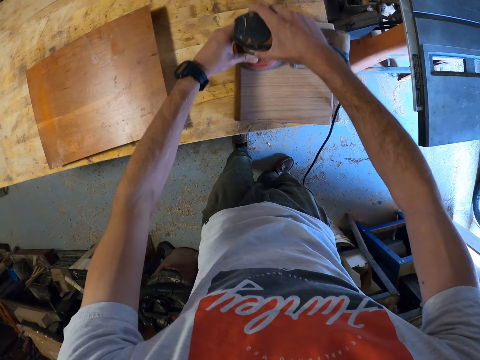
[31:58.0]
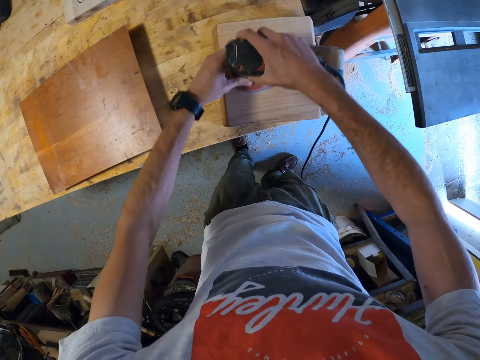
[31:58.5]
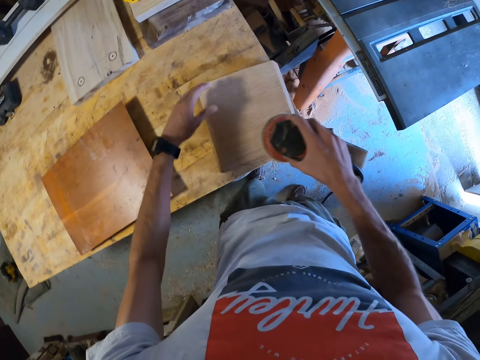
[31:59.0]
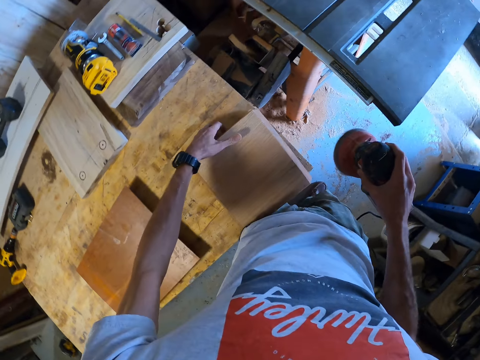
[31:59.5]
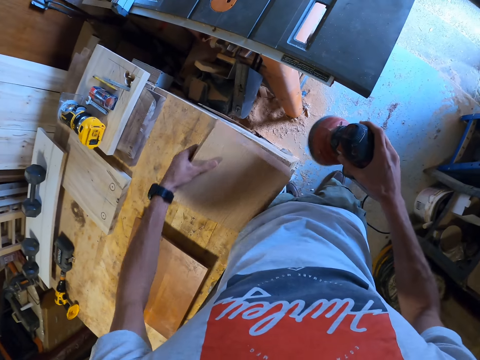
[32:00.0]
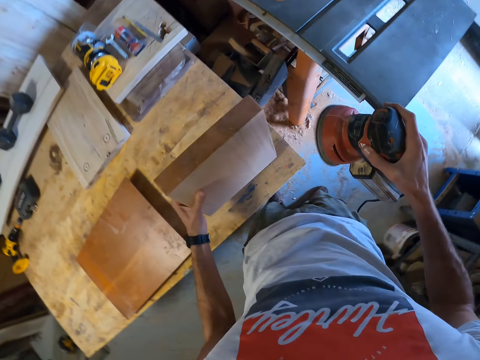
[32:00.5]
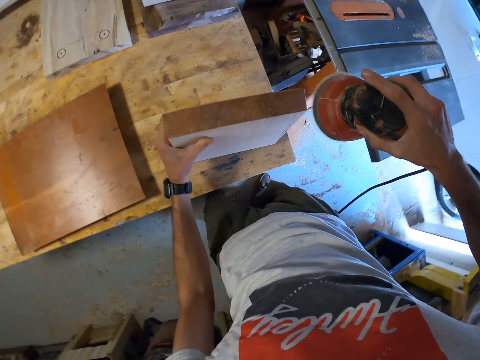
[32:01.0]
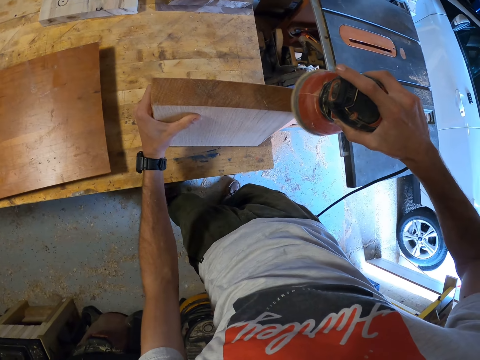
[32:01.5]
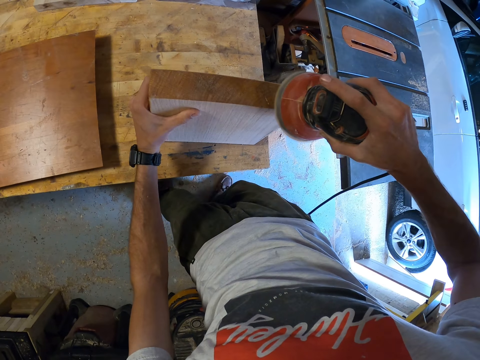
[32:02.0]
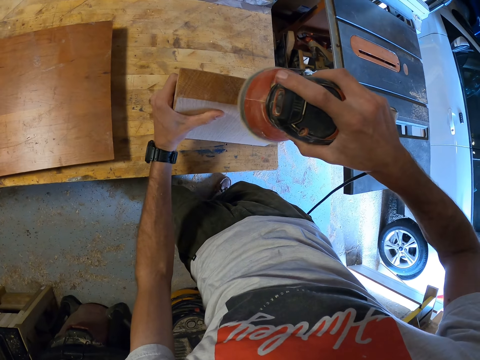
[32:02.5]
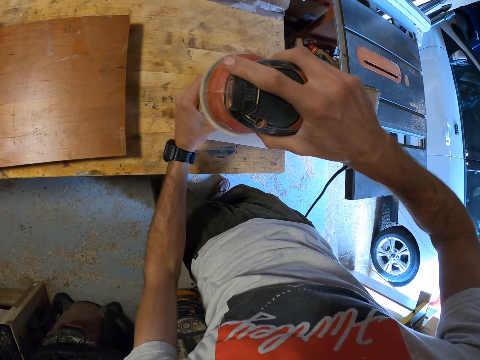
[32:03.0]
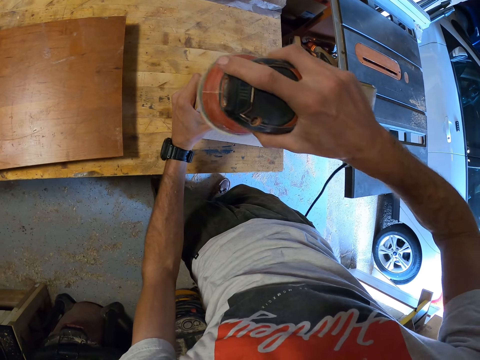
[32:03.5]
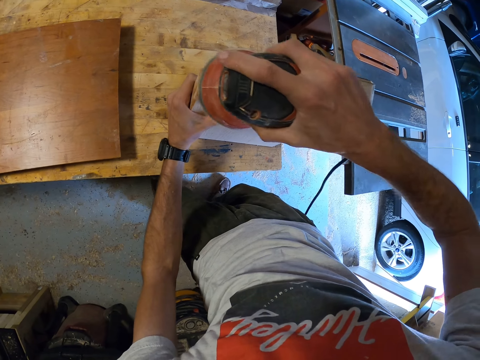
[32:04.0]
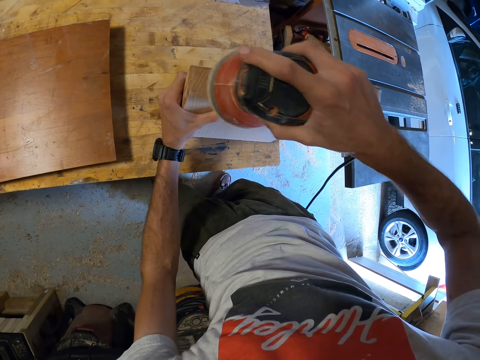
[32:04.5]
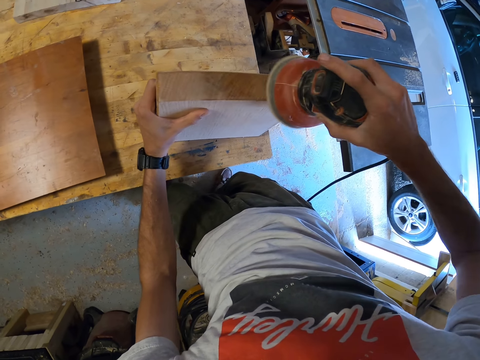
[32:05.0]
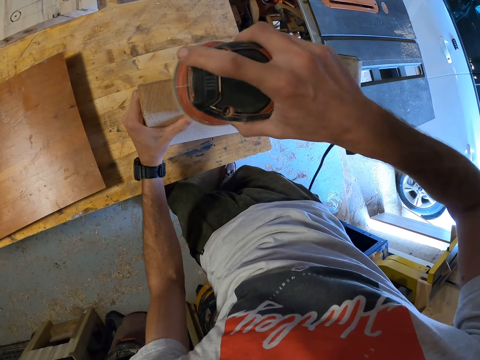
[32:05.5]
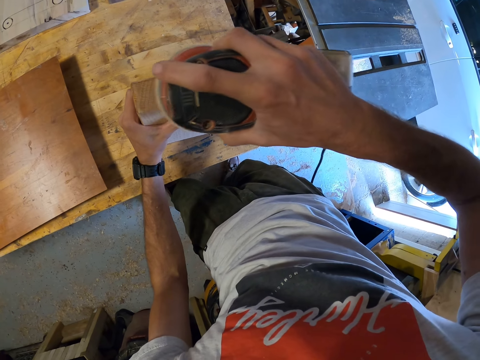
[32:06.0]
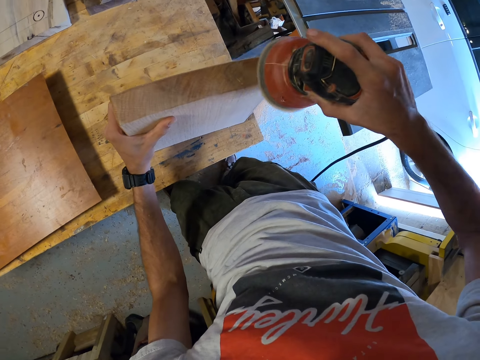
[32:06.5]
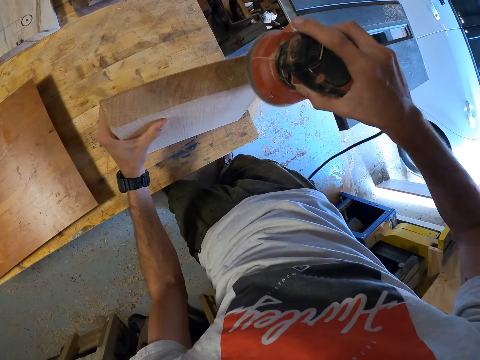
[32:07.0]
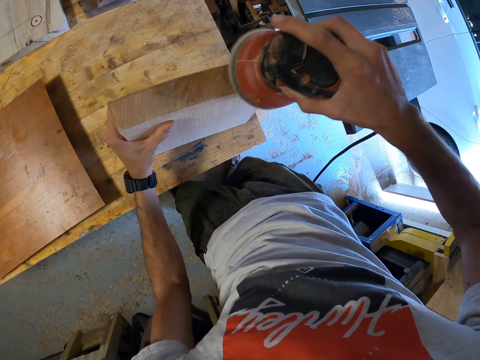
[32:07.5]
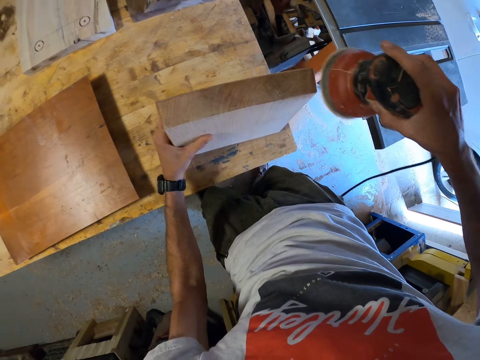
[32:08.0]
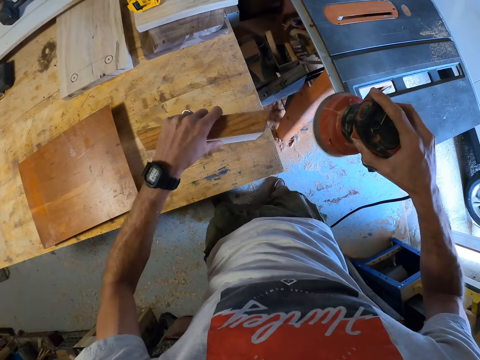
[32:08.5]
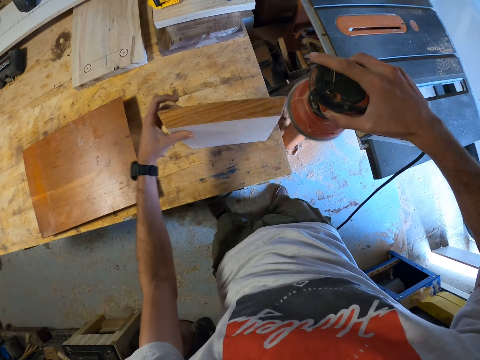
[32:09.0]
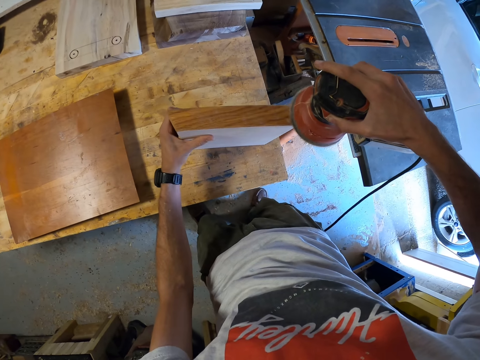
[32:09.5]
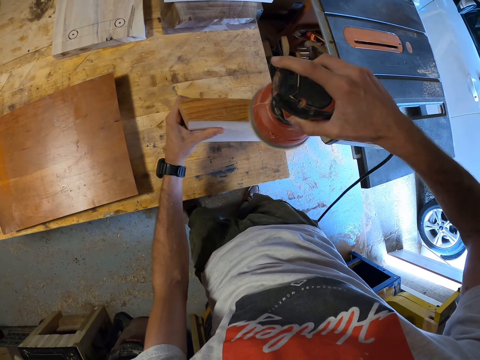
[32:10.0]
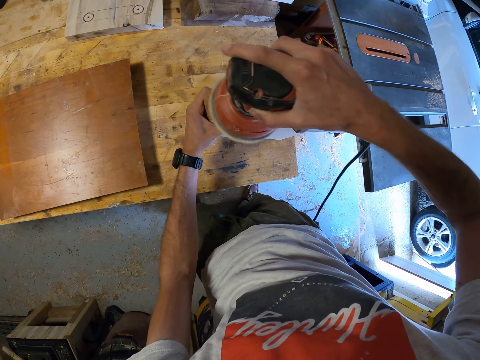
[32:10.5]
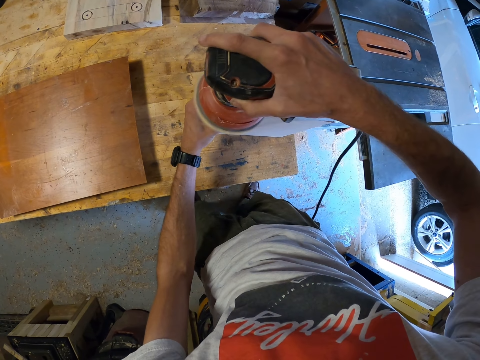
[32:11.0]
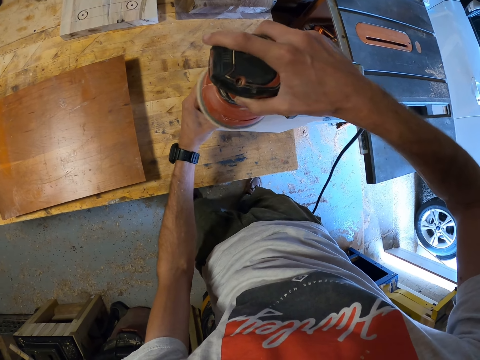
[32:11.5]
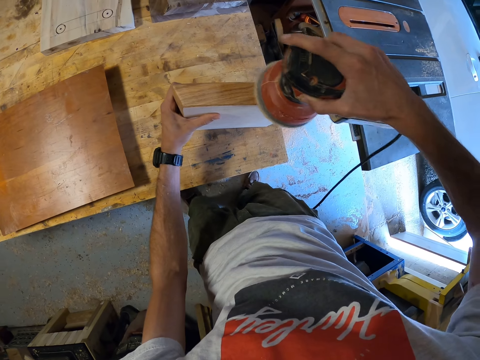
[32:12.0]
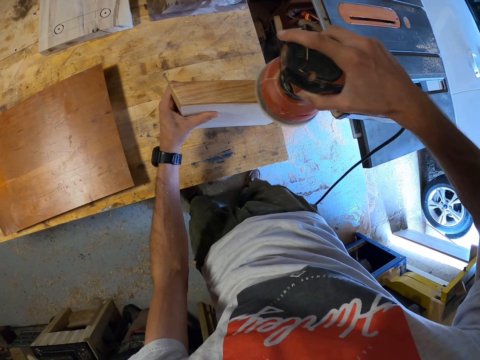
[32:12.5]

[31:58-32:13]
The camera wearer holds up the wood on one side. He turns the wood plank onto its side on the workbench. He sands the side with the face up with the electric planer in his right hand. He turns the wood plank onto another side with his left hand. He sands the side with the face up with the electric planer.

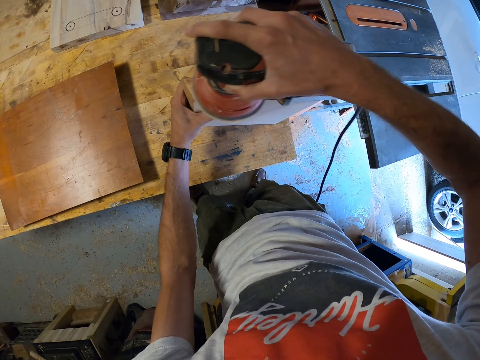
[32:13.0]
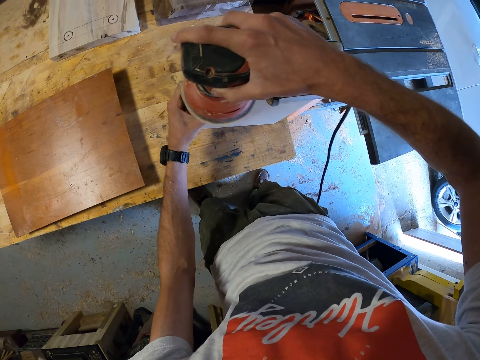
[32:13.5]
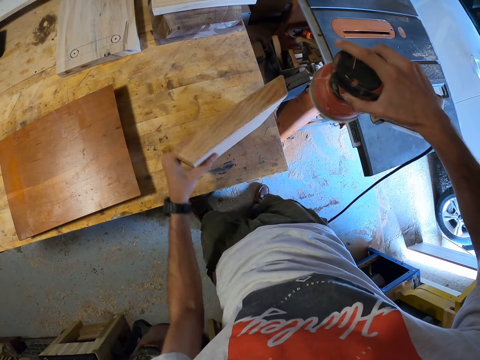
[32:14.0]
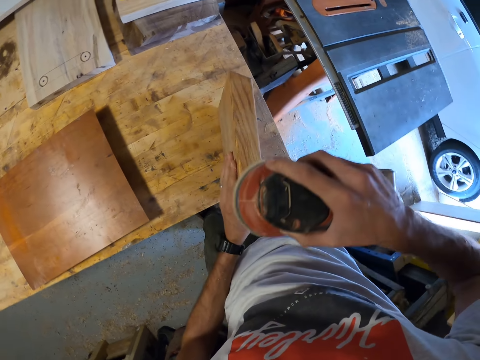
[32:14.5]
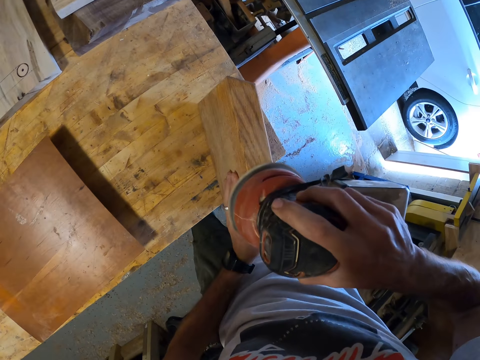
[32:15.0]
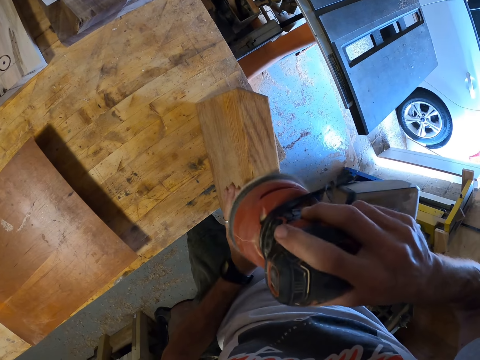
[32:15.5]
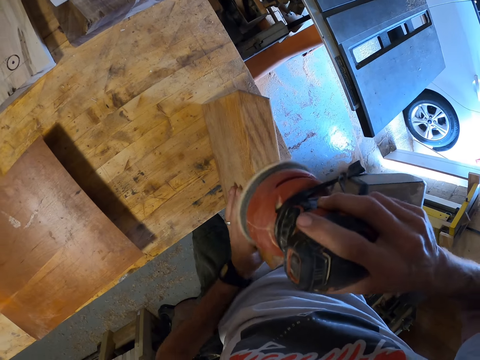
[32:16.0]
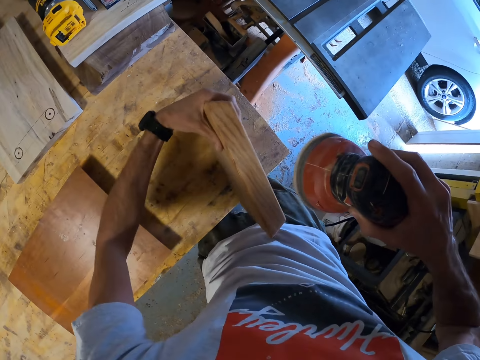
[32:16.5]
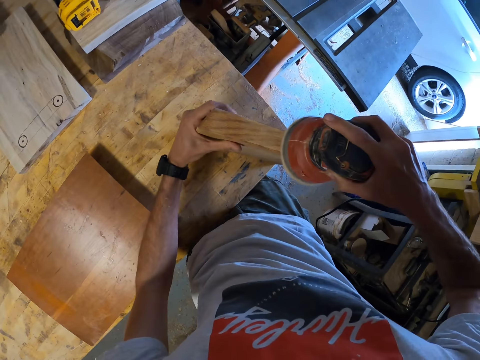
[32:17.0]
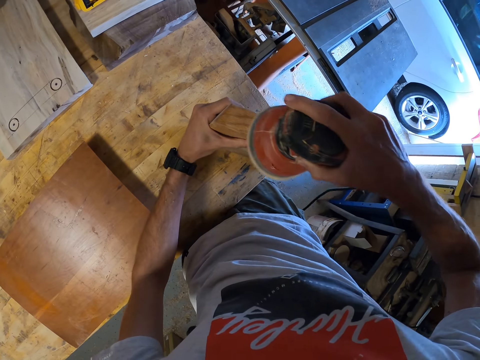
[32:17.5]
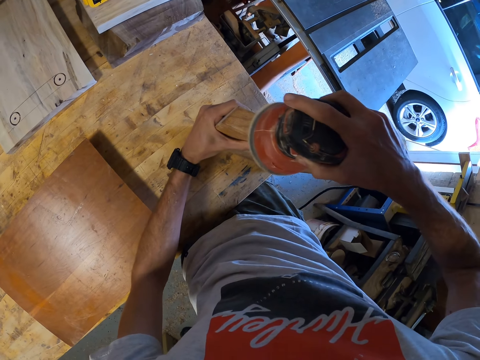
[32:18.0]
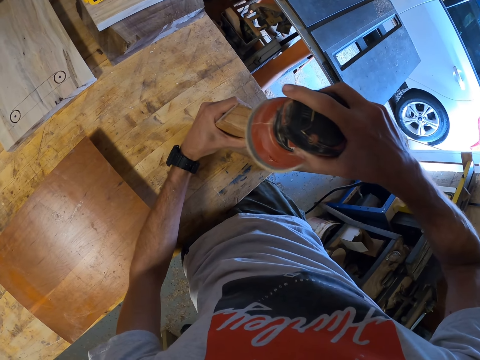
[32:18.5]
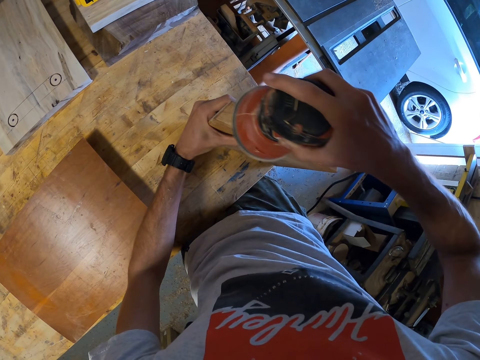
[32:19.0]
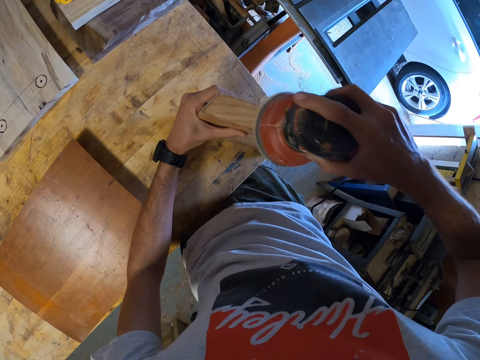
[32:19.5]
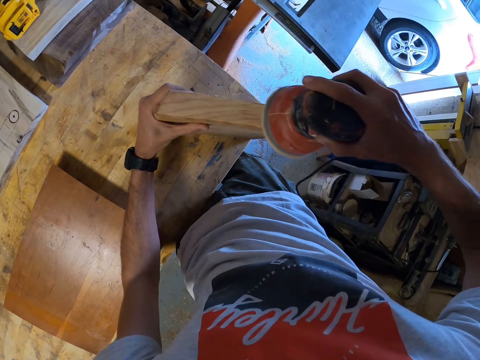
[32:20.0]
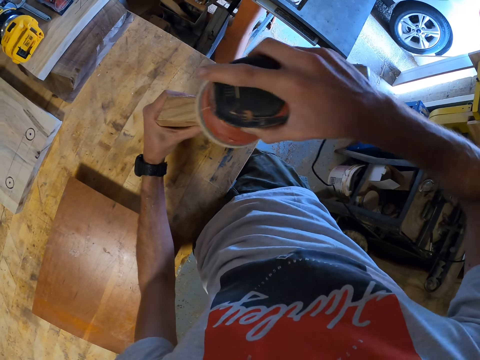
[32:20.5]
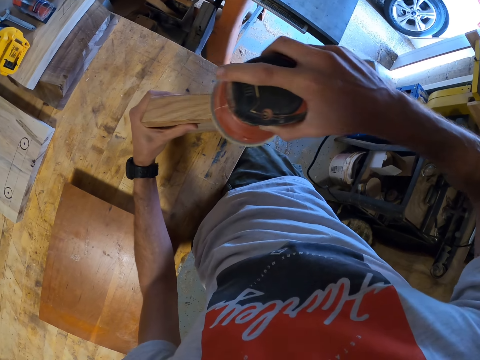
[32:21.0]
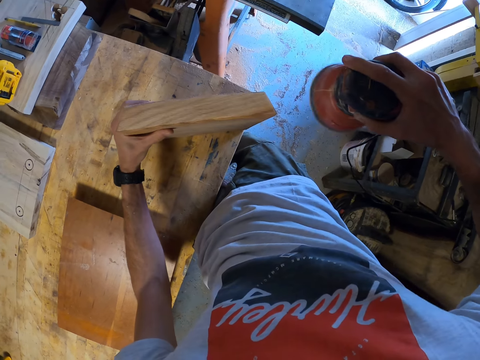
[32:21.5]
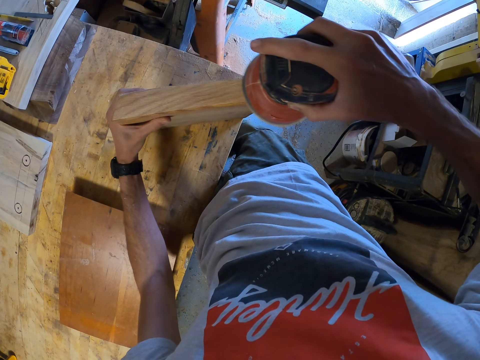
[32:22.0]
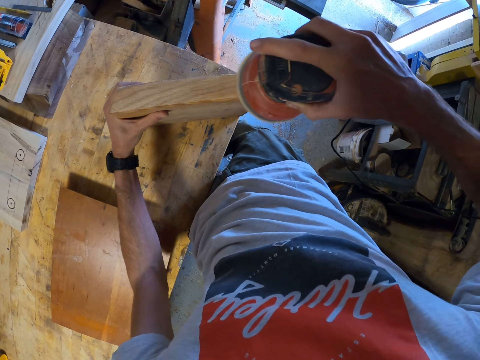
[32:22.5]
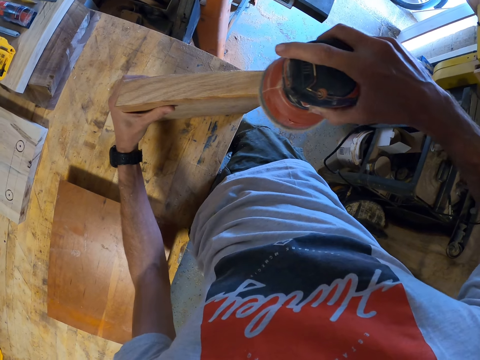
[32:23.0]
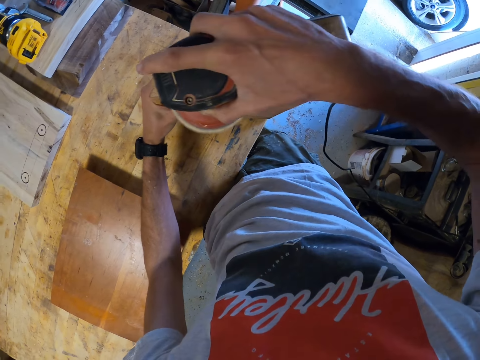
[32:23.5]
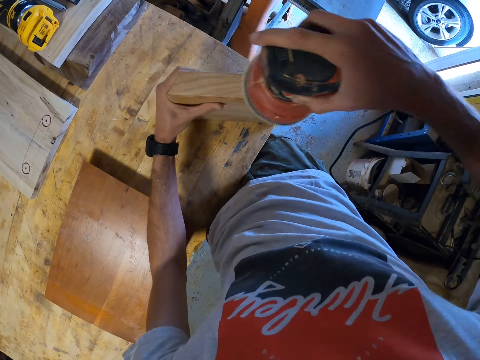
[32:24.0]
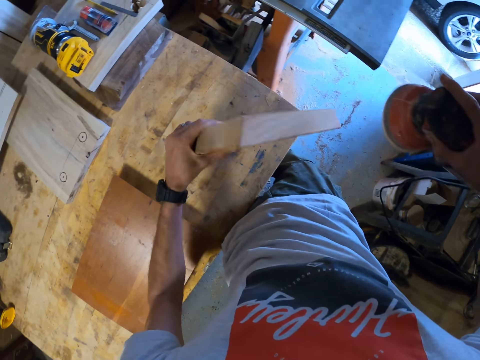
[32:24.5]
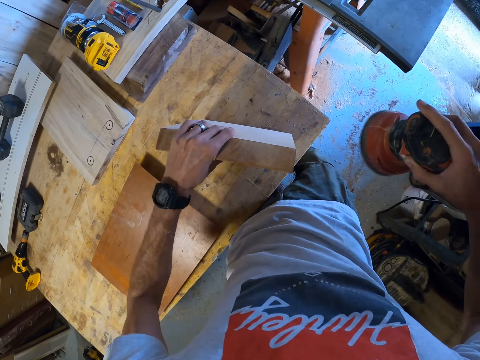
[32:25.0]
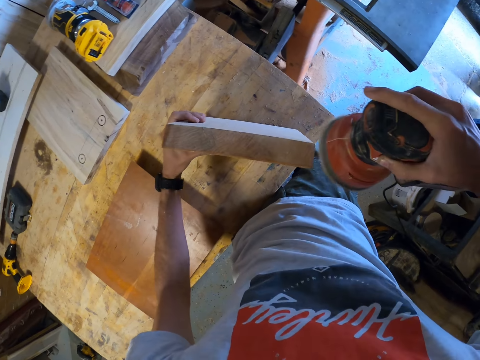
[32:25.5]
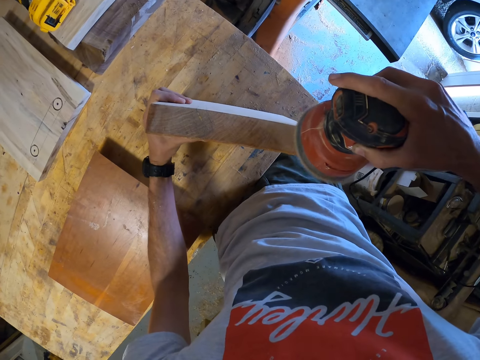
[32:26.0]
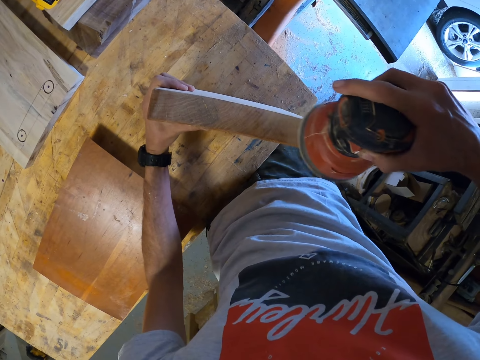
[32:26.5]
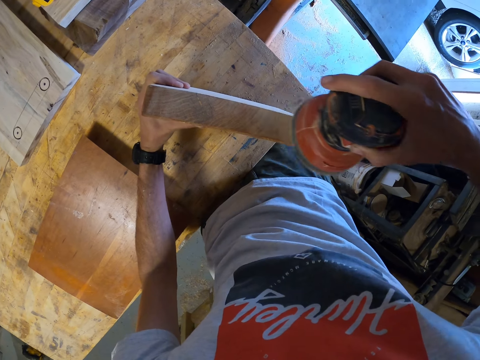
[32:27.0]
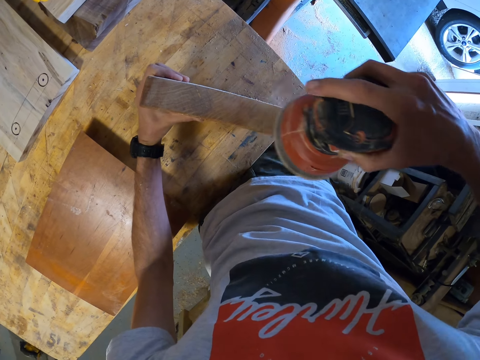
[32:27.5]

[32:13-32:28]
The camera wearer turns the wood plank with his left hand. He sands the side with the face up with the electric planer. He turns the wood plank with his left hand. He sands the side with the face up with the electric planer. He turns the wood plank onto another side with his left hand. He sands the side with the face up with the electric planer.
